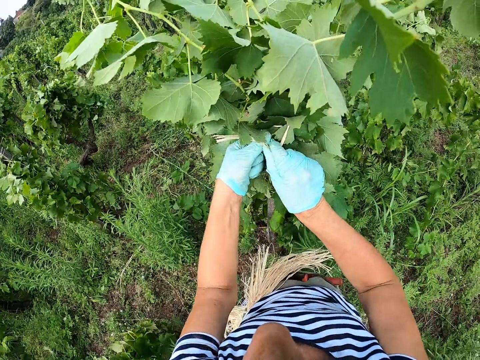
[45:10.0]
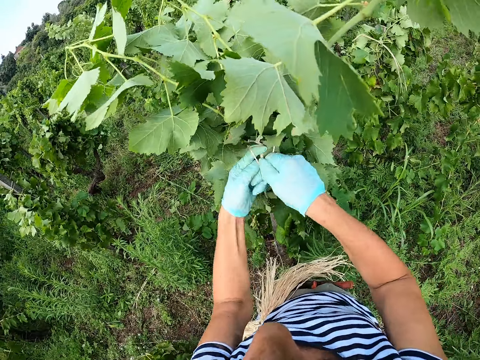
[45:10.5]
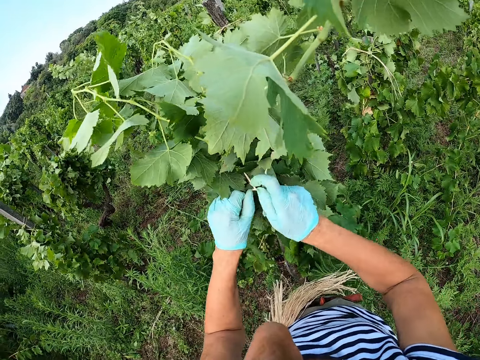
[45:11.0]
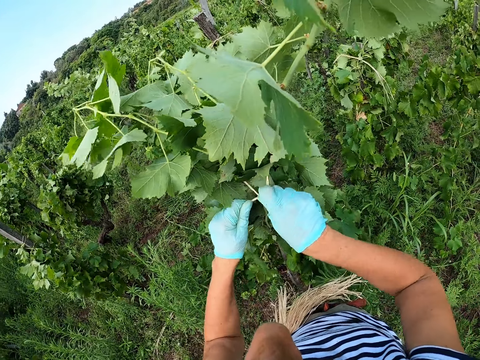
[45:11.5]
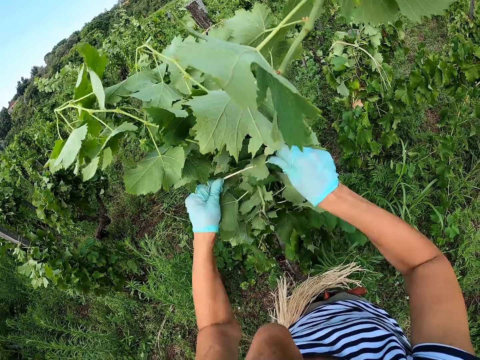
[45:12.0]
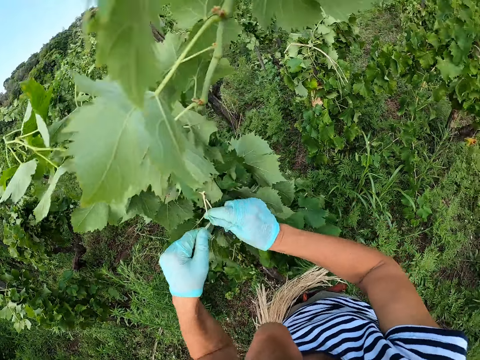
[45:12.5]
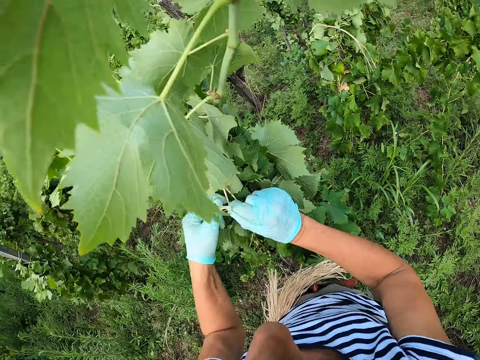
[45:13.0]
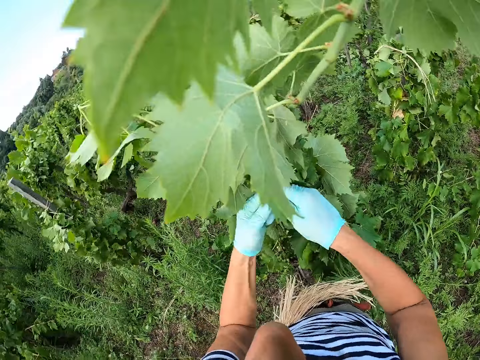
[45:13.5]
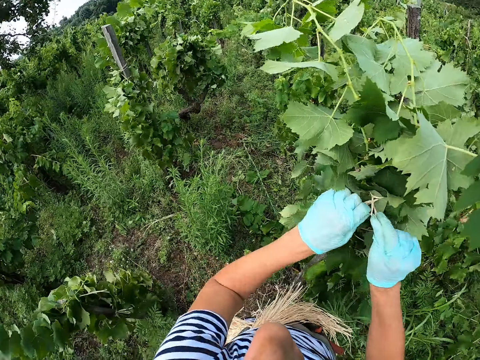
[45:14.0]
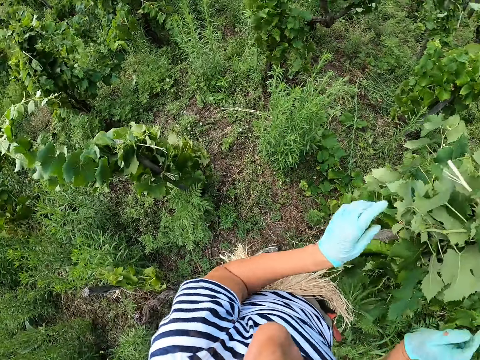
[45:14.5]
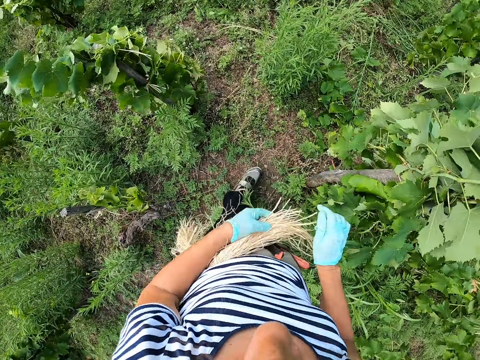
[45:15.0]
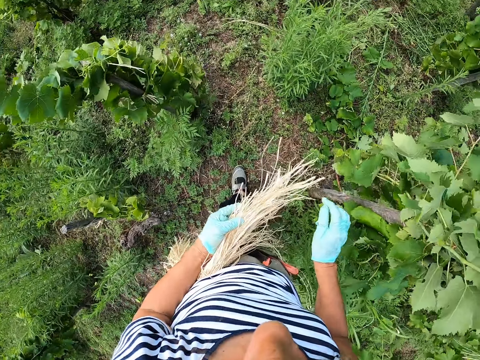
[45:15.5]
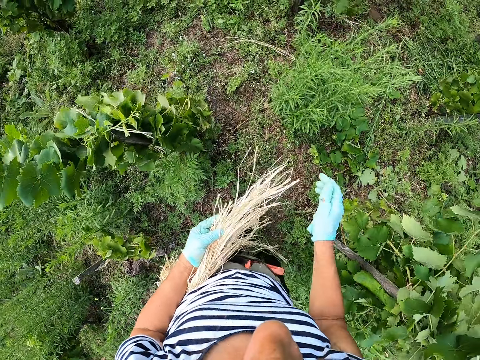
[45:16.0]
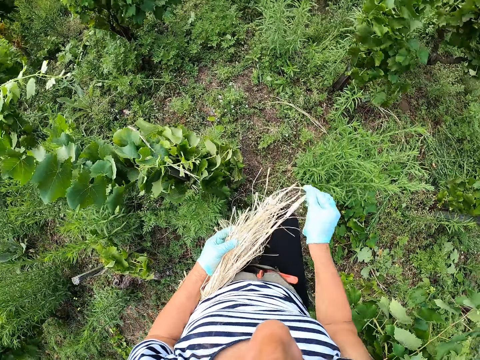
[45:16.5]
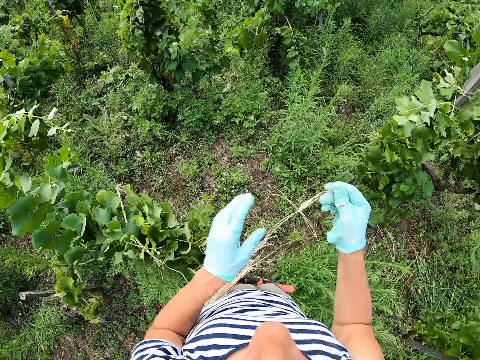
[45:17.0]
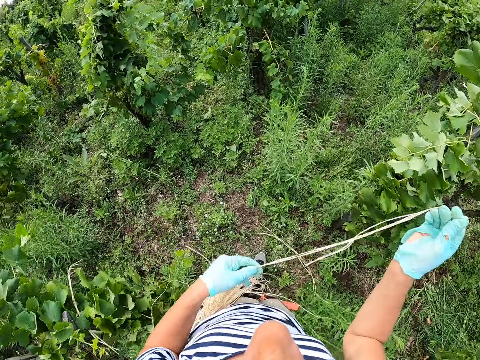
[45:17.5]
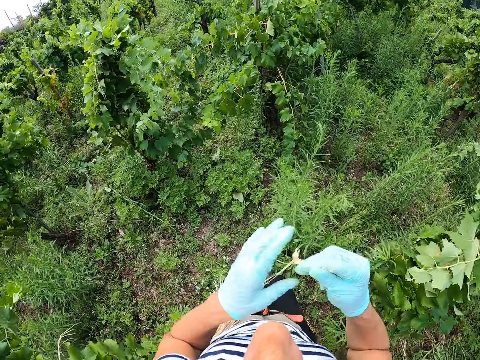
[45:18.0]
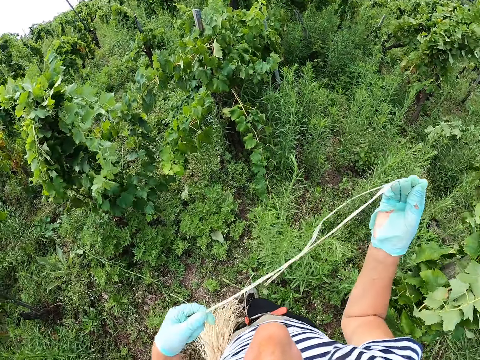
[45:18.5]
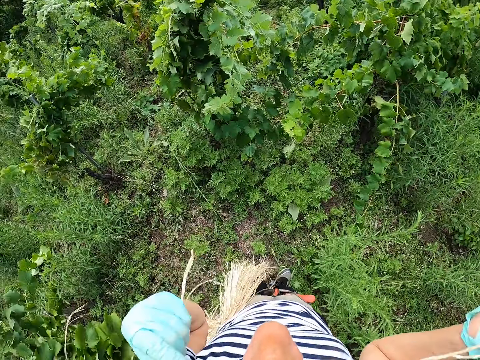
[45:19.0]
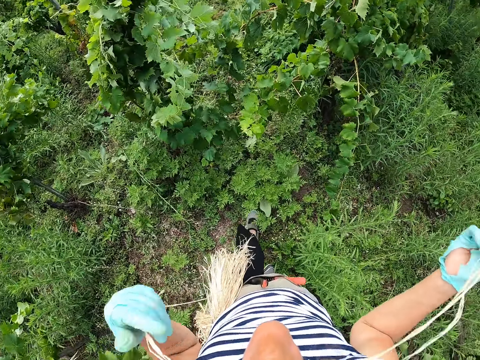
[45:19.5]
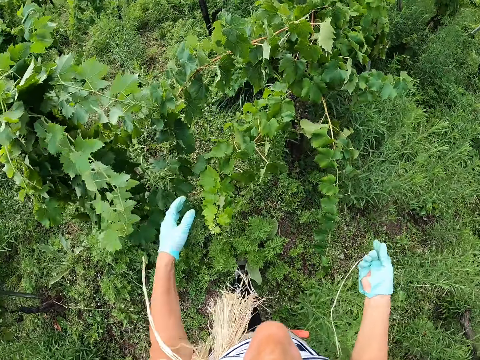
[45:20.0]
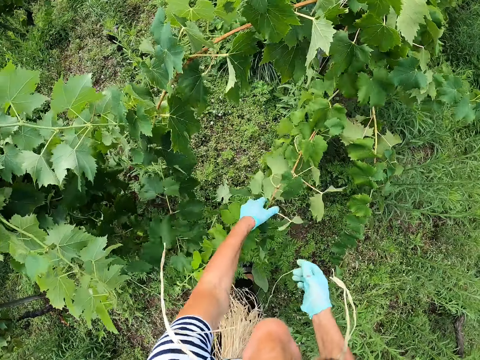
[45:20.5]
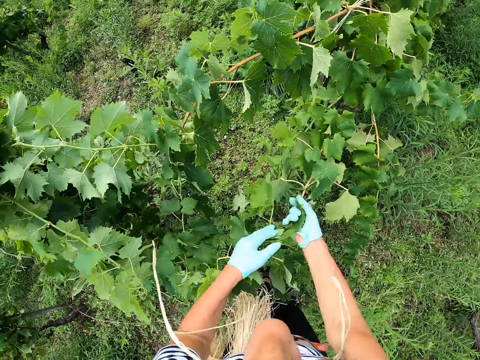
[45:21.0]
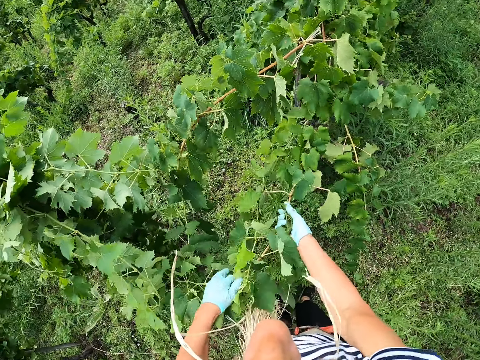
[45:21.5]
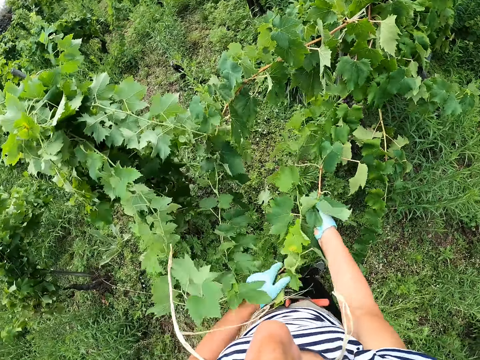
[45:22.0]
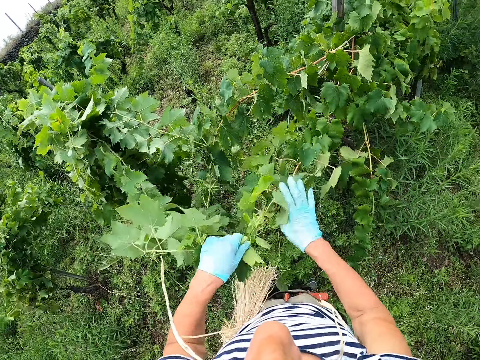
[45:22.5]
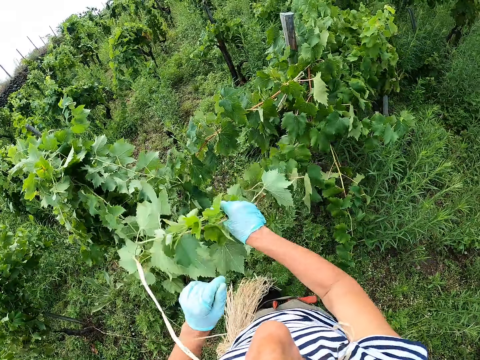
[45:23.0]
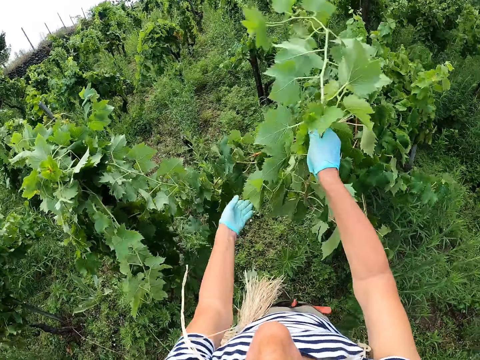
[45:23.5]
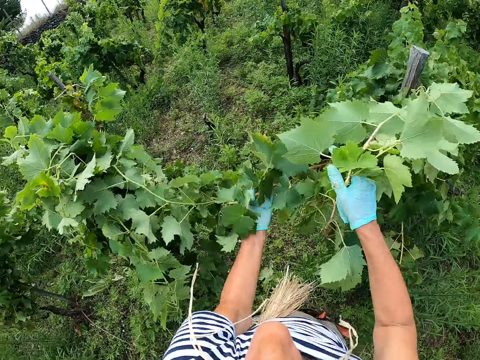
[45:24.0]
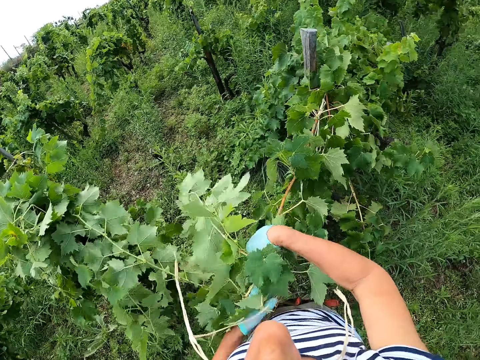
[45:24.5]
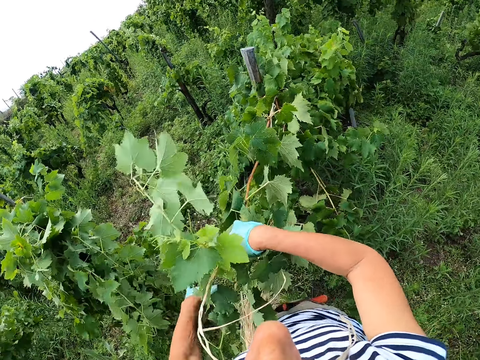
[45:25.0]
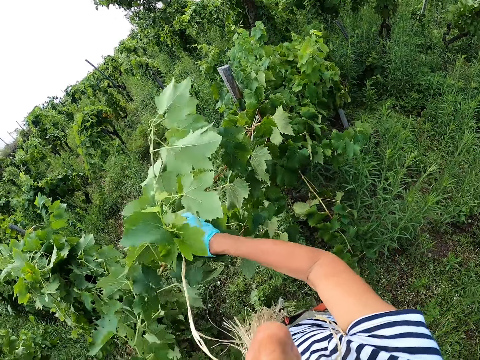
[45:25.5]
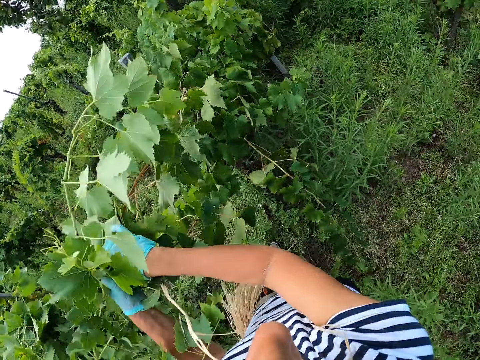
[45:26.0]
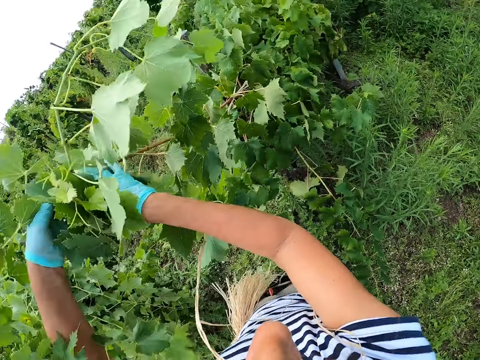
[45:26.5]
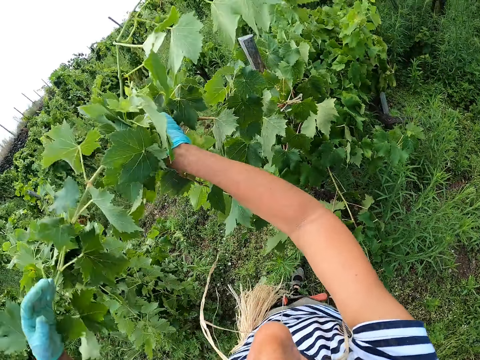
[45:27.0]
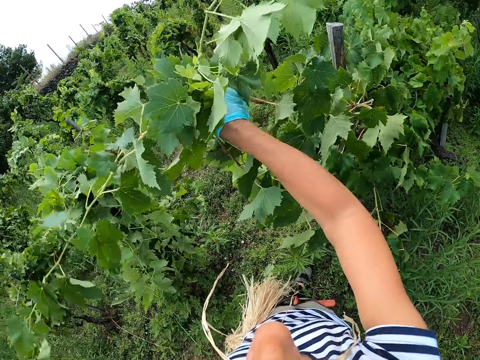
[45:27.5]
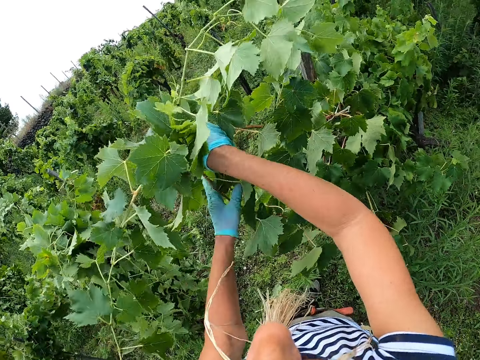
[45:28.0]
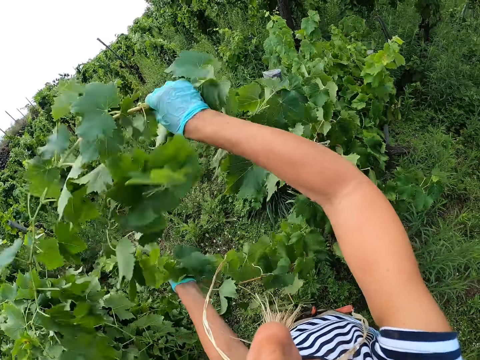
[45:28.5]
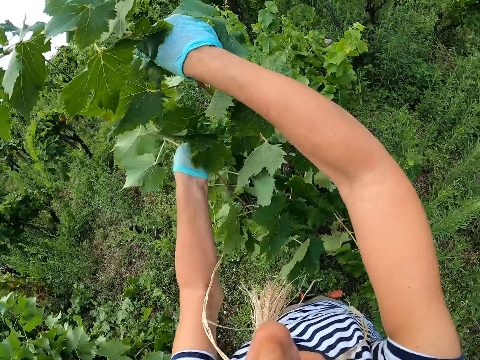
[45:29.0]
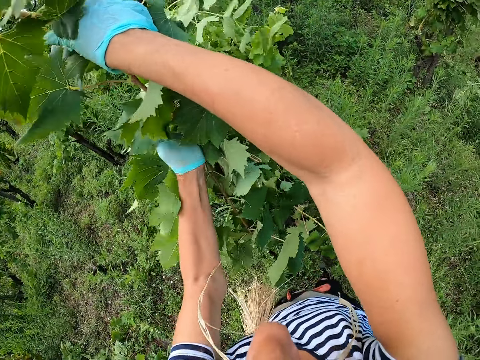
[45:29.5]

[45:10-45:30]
The camera wearer ties a plant to a pole with a string. They tie the plant to the pole with the string again. They touch the threads. They pick the rope. They make a step. They remove the threads. They pick the plants. They put the plants together. They fold the plant.

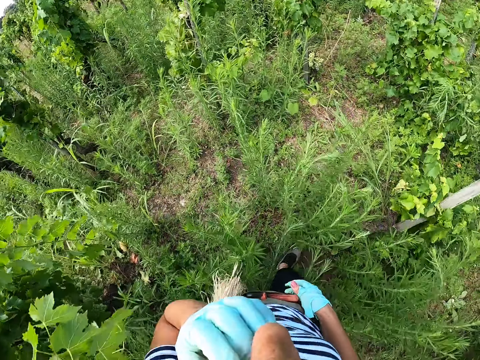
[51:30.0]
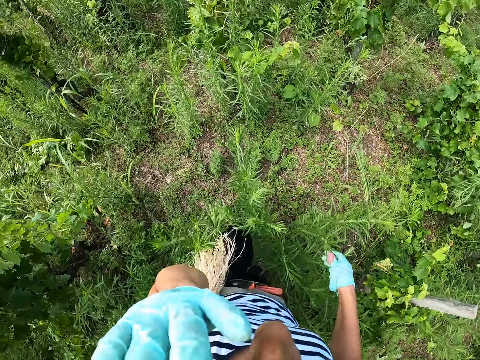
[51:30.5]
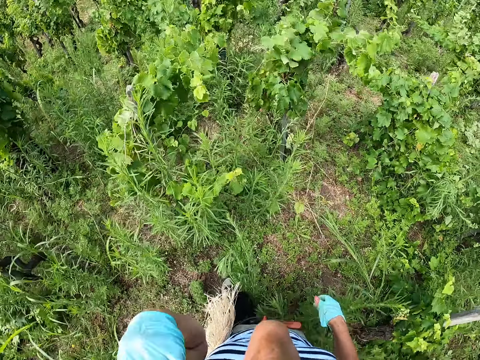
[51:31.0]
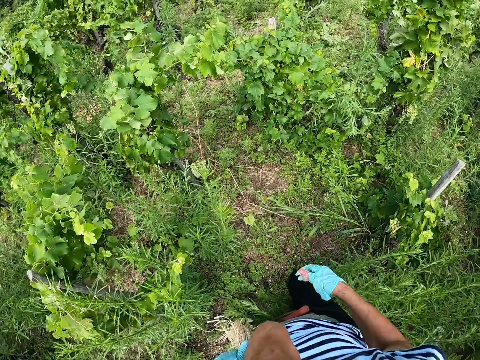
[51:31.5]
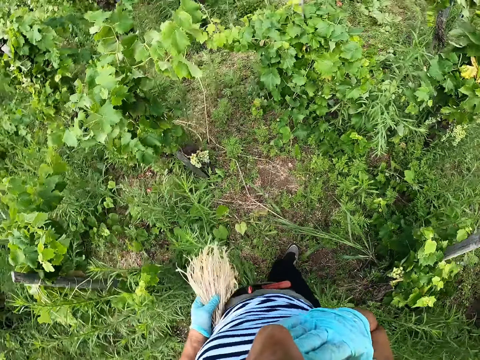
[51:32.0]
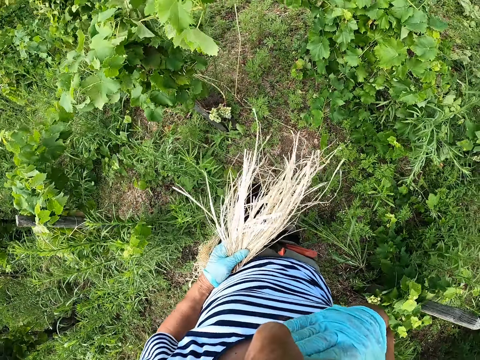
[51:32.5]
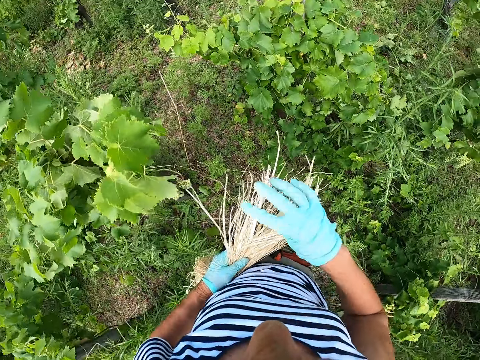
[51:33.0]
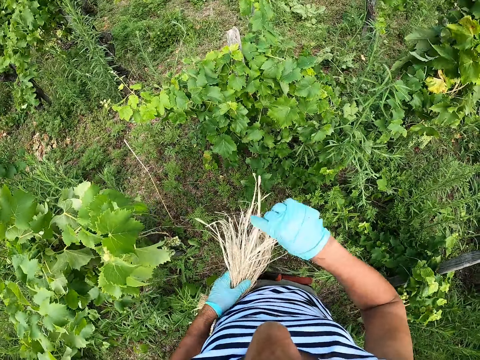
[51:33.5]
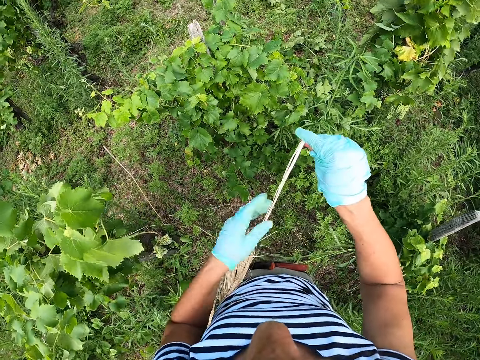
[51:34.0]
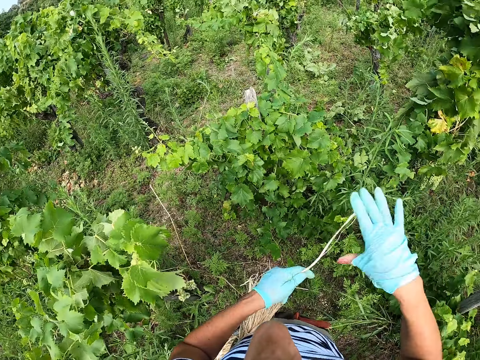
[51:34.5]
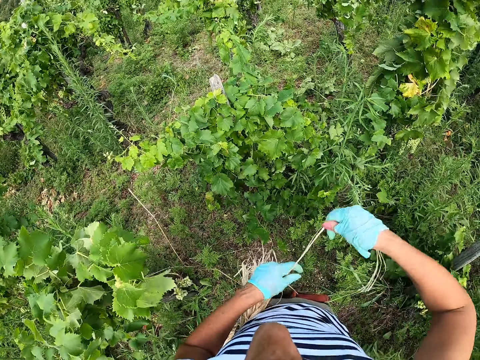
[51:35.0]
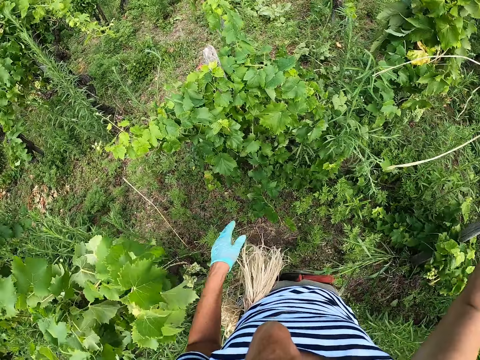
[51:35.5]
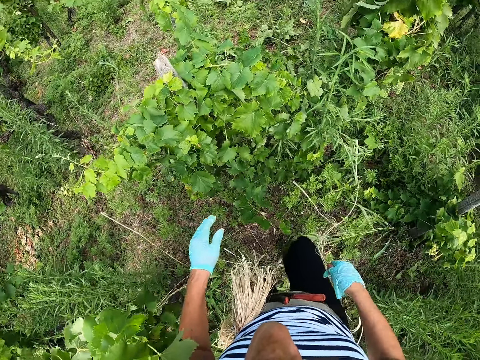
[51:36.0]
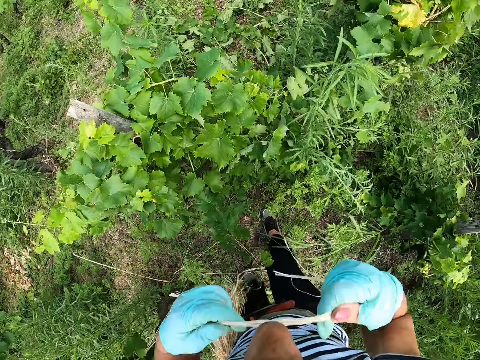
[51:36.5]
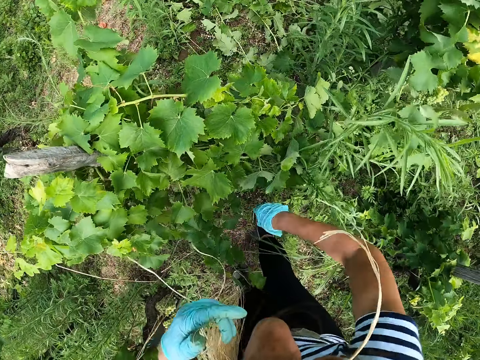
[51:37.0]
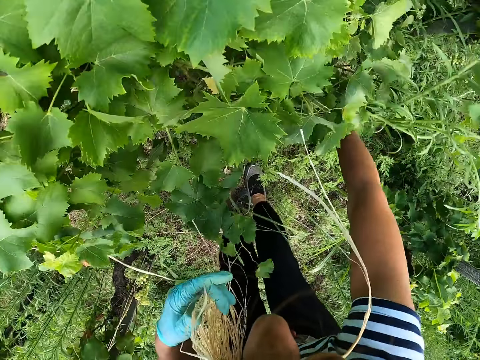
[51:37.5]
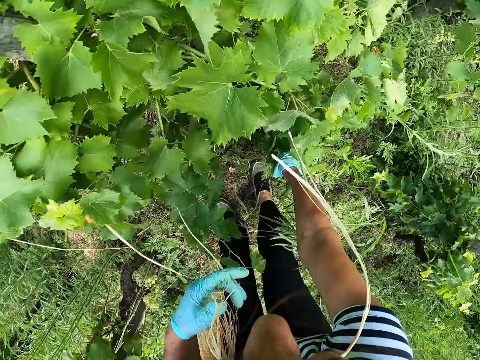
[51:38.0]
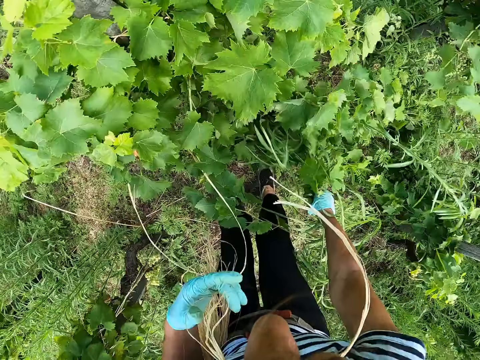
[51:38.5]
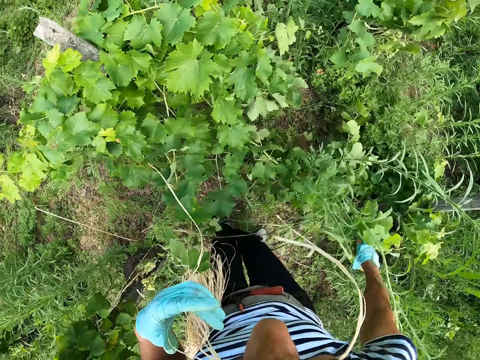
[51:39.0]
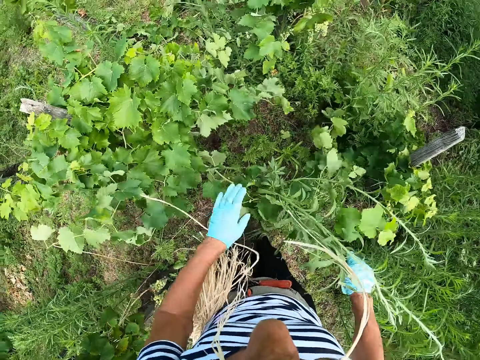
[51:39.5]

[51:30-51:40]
The camera wearer holds the strands. They pick the rope. They pull the strands. They make the step. They hold up the strands with the mouth. They pull up weeds.
